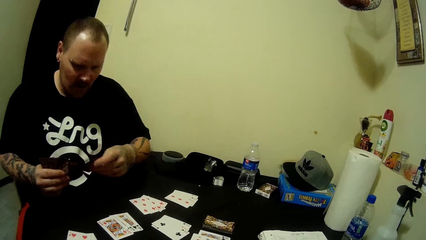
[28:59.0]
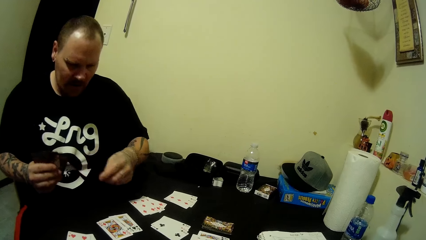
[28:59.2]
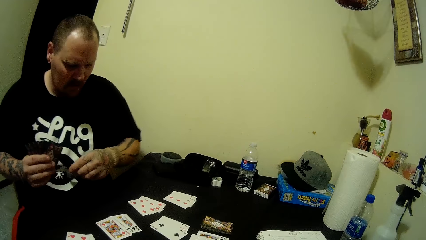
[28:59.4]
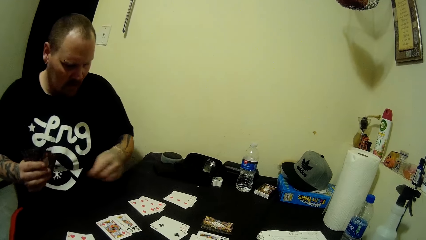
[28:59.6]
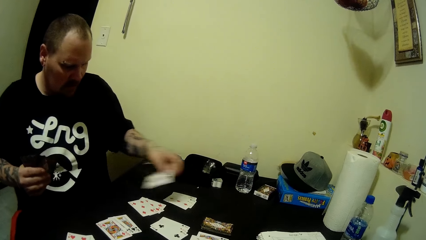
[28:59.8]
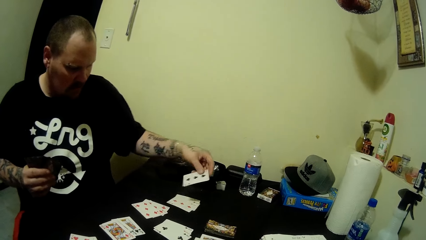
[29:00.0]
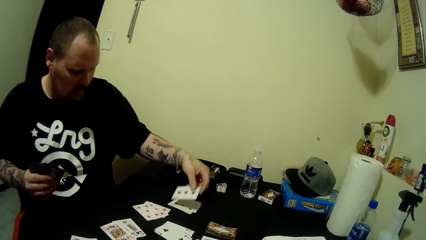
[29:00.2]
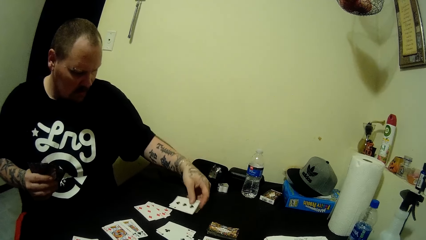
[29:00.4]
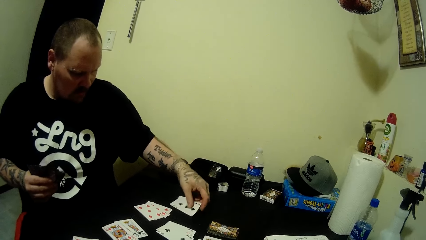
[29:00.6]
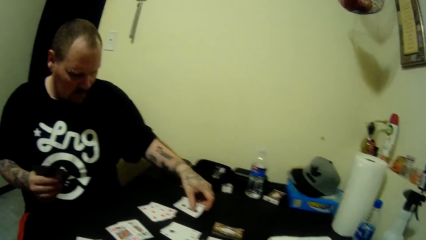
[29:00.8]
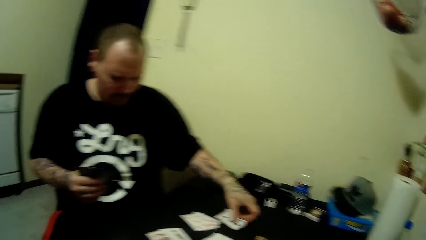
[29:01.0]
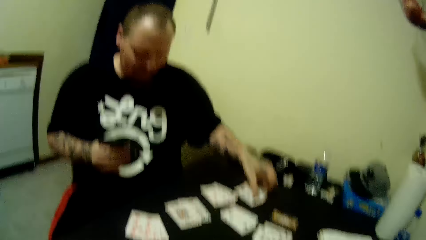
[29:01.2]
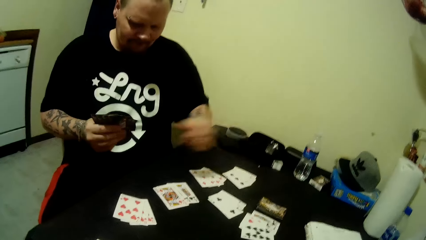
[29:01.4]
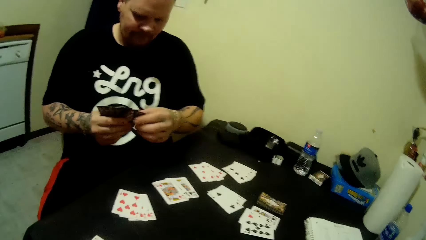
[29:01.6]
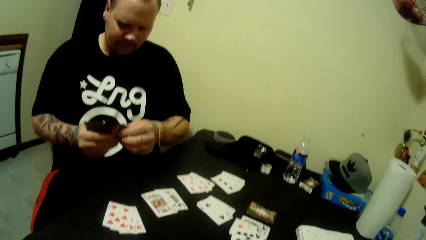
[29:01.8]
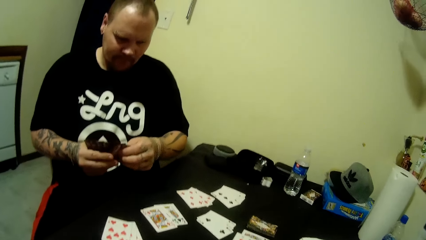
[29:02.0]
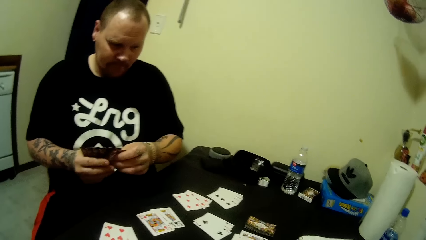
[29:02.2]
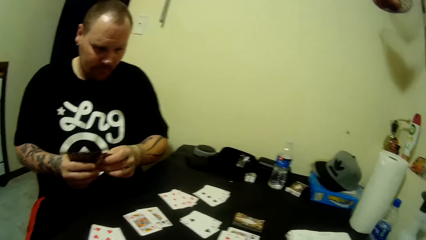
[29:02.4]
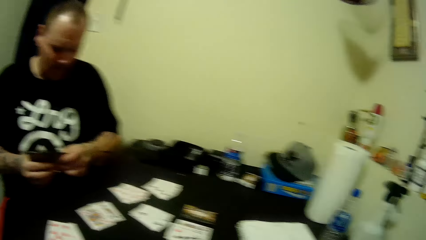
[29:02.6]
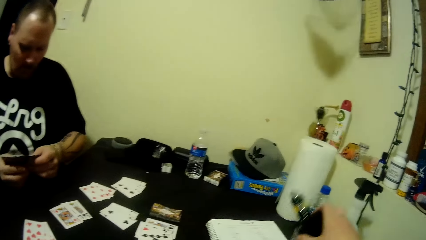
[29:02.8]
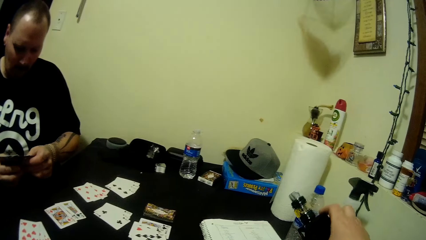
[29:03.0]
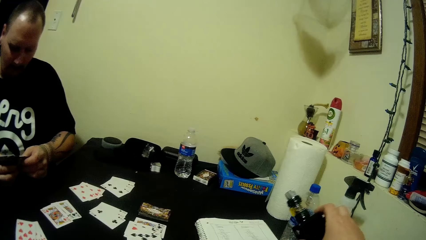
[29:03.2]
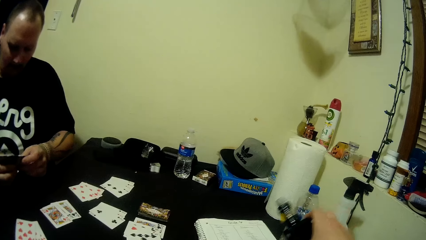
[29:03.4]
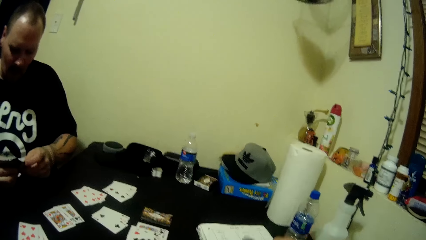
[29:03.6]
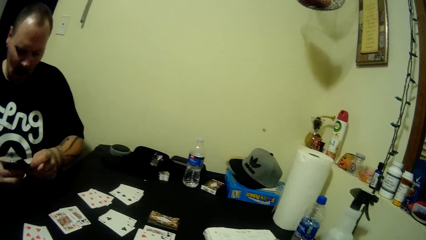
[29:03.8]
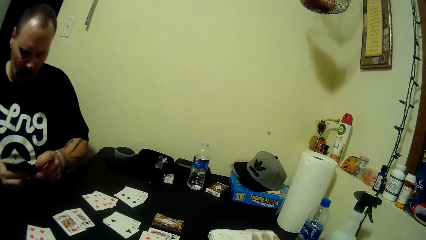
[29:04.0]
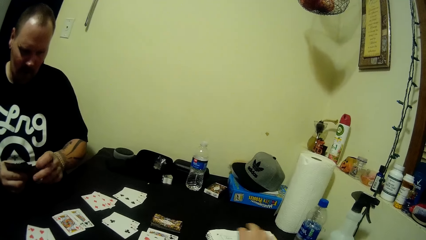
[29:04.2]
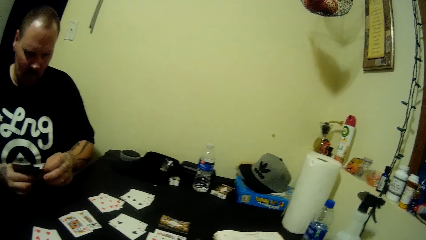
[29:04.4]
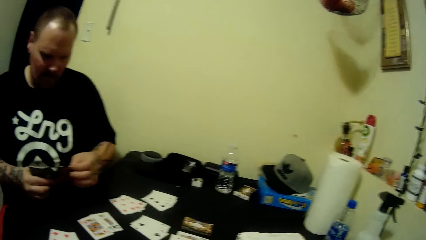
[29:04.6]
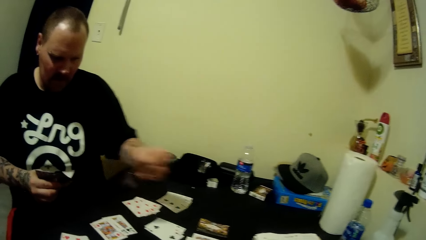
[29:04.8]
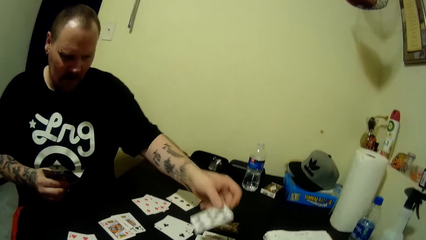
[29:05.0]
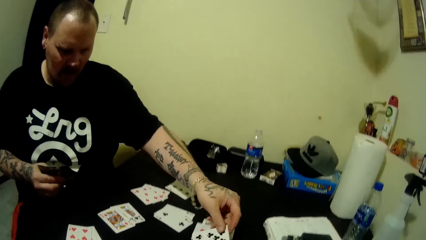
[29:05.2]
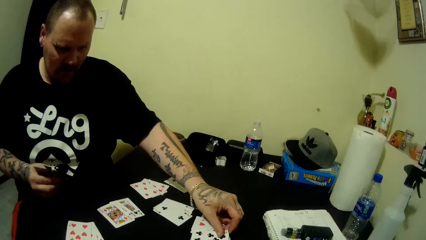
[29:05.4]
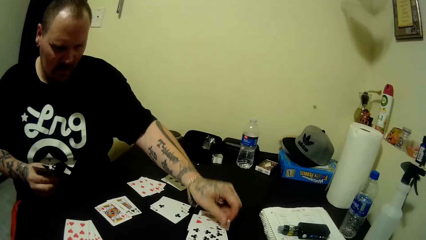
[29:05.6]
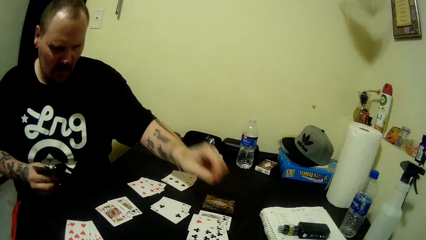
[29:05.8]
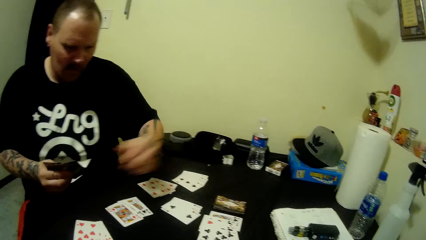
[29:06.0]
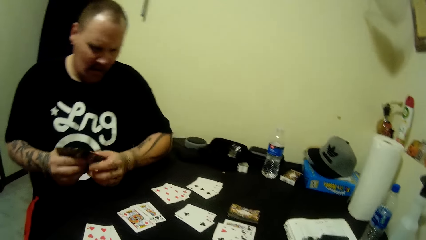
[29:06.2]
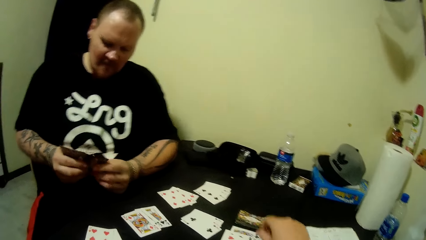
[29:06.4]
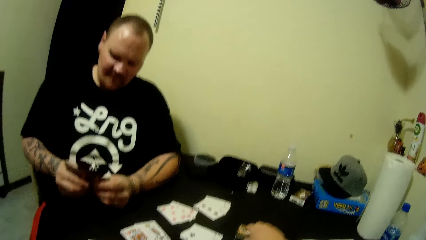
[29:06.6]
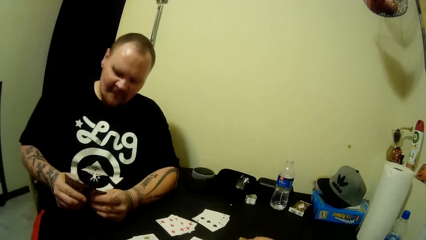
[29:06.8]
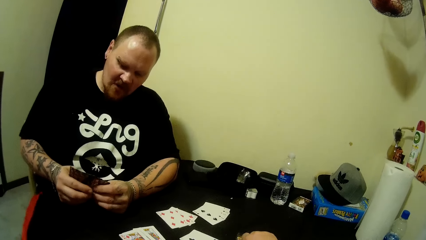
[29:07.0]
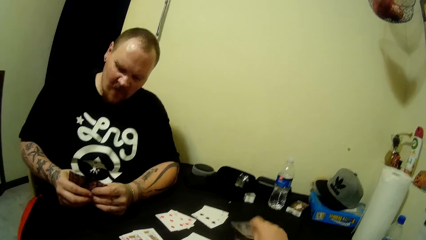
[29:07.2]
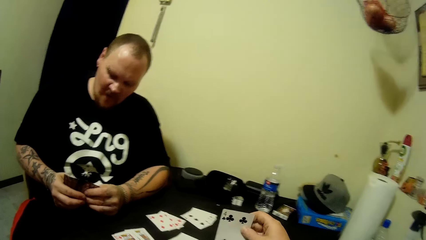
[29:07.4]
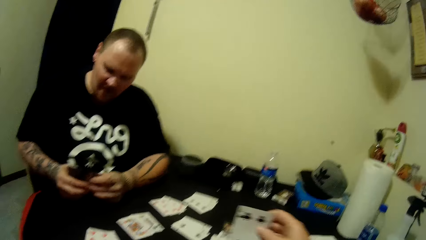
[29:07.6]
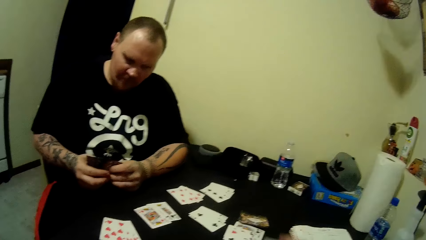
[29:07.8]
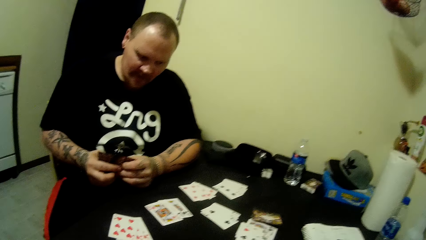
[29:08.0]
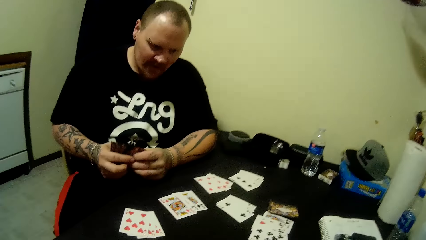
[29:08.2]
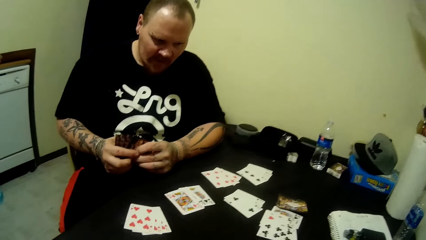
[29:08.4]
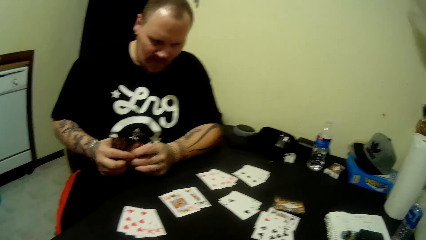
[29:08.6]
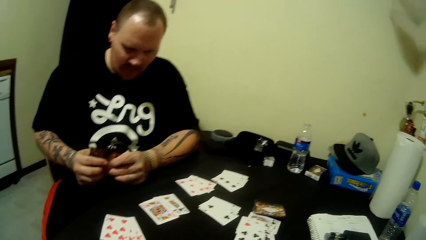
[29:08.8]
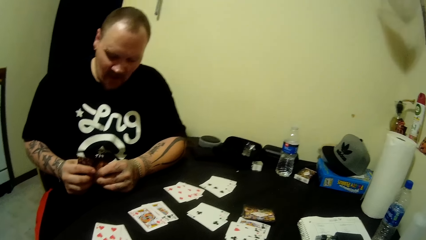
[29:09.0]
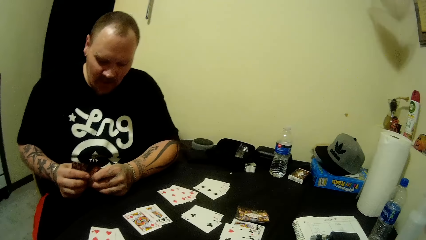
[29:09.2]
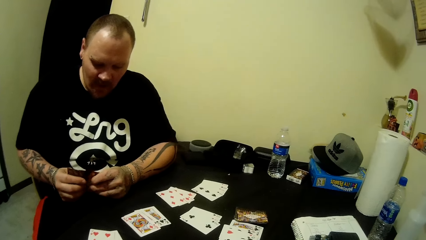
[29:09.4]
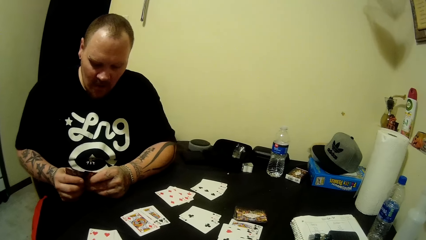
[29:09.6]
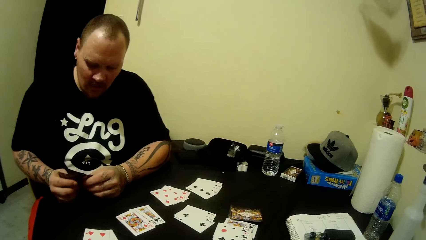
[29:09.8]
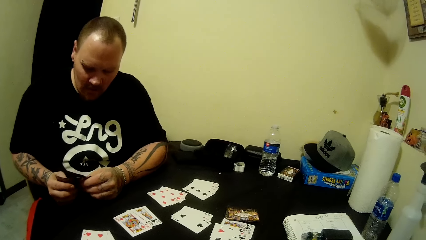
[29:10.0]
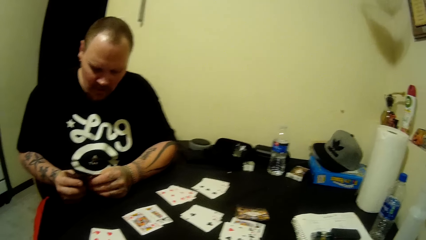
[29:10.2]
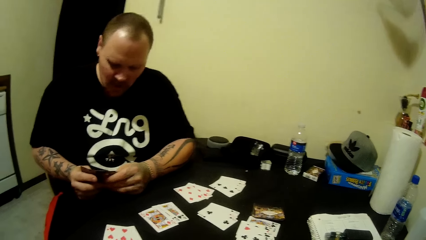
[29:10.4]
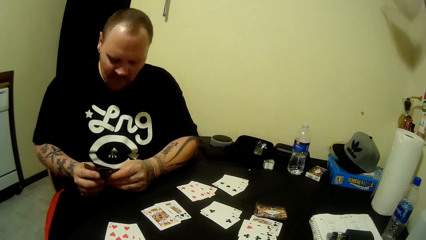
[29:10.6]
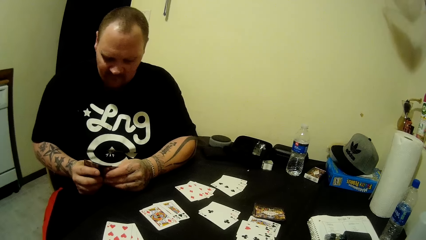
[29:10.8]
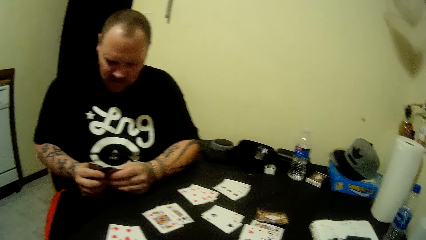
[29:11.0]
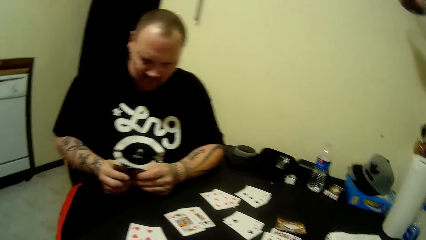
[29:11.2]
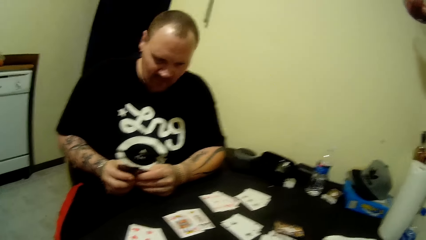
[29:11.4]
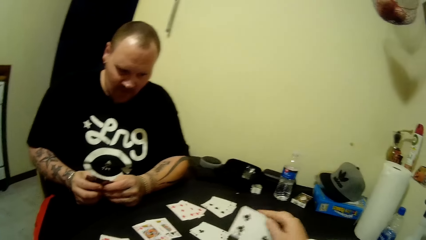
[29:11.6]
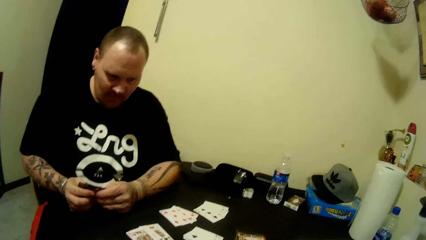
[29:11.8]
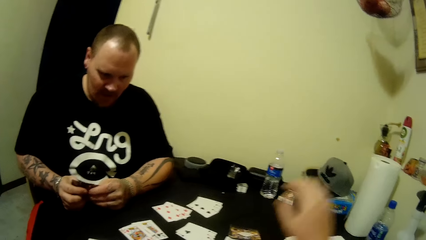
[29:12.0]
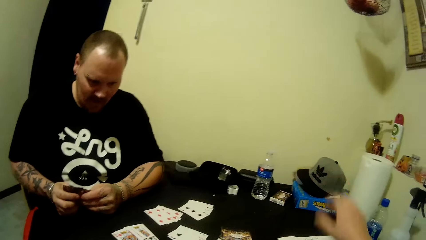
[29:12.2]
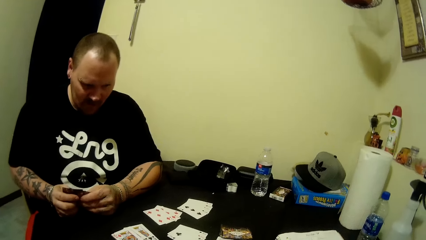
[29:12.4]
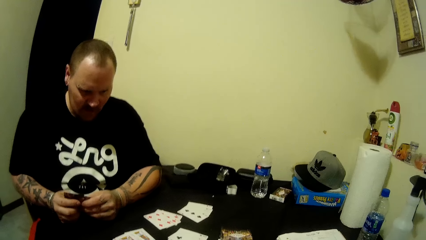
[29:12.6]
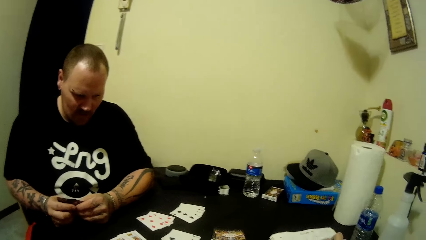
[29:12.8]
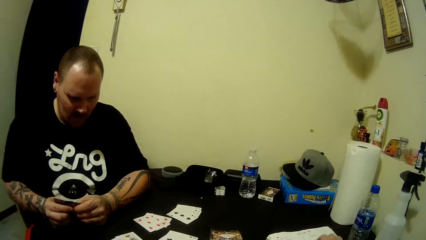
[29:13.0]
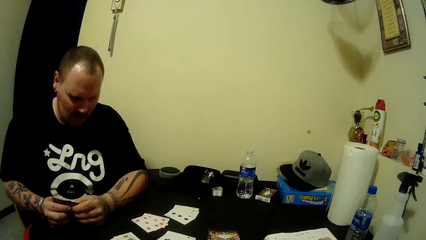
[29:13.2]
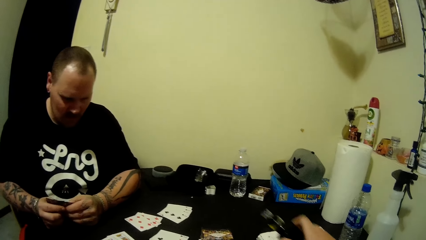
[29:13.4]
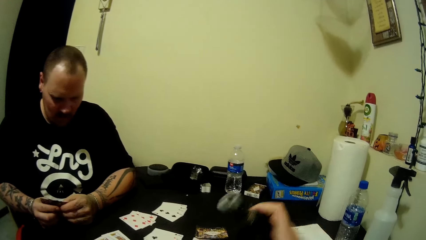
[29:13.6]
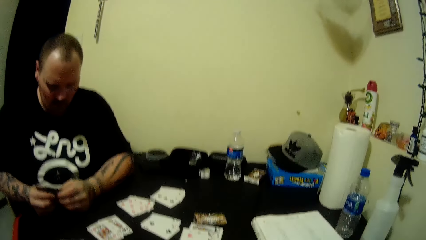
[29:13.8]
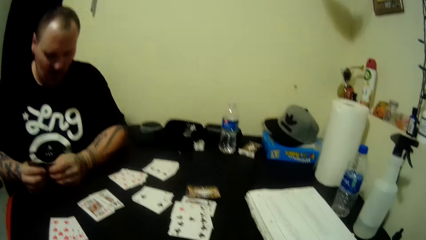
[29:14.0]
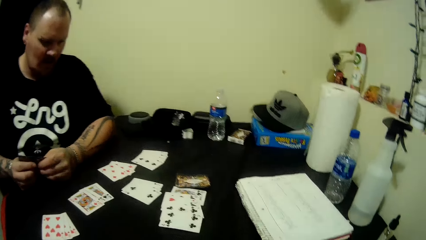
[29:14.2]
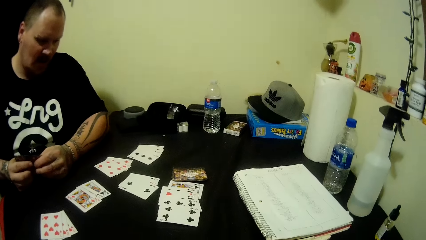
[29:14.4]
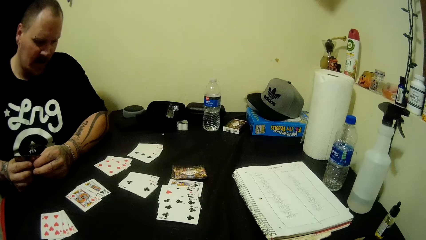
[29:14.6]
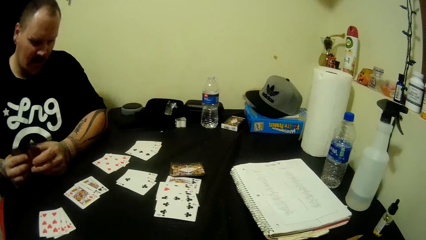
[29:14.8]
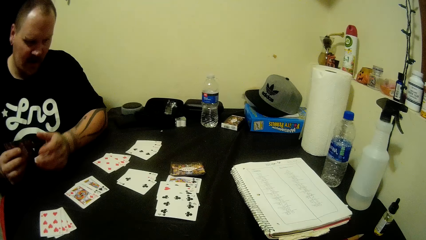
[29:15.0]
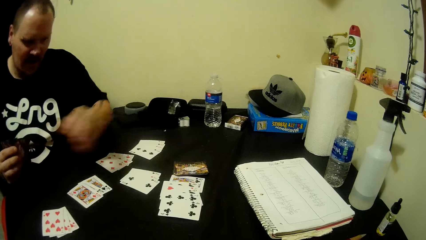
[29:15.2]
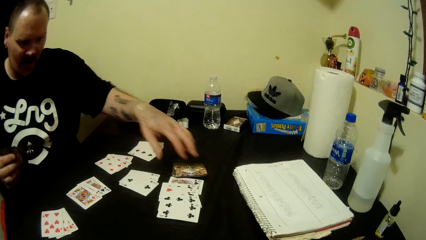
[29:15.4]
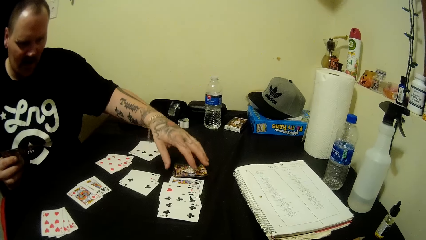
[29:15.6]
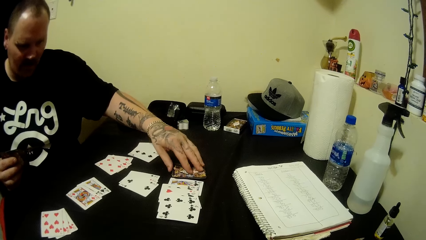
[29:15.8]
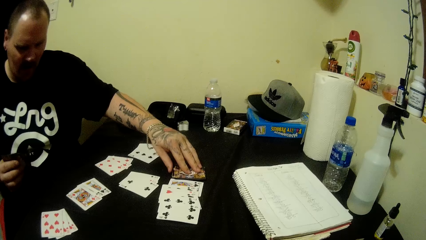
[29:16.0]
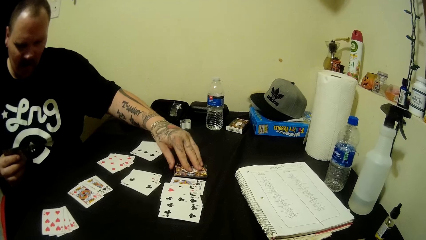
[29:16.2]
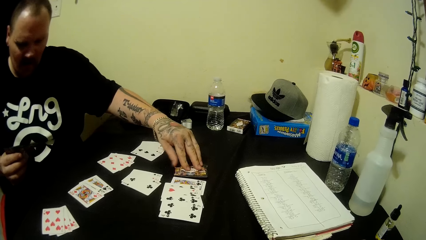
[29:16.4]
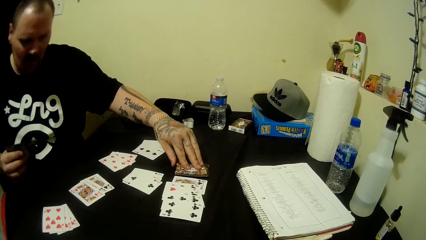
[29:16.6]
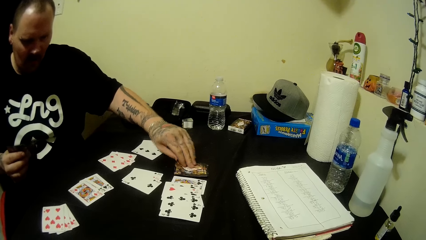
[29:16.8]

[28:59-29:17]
A man puts the card on the table. The camera wearer moves the hand. They pick the vape from the table. The man puts the card on the table. The camera wearer picks the card. The man looks at the cards. The camera wearer converses. They pick the bottle. The man sings. The man picks the card.
